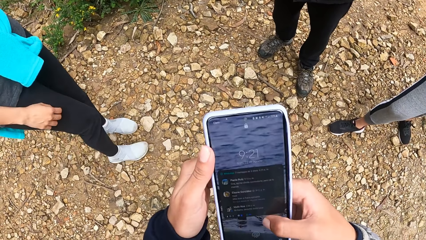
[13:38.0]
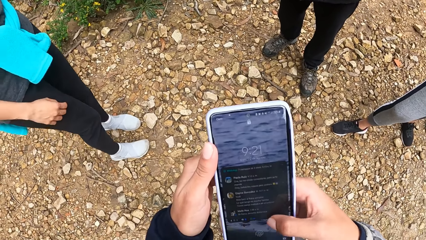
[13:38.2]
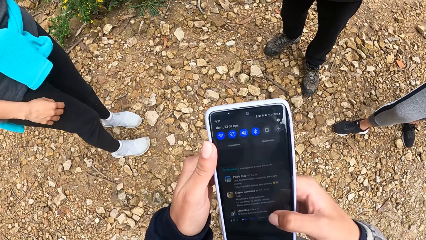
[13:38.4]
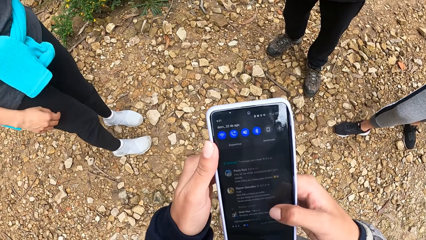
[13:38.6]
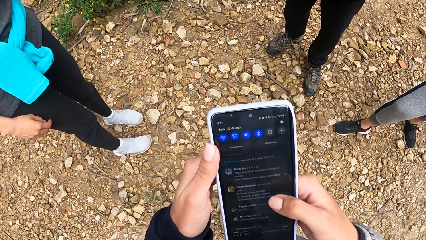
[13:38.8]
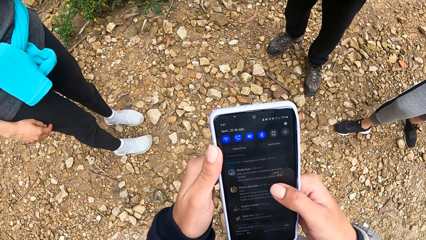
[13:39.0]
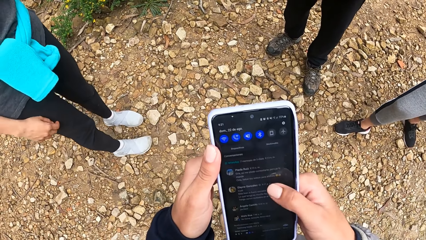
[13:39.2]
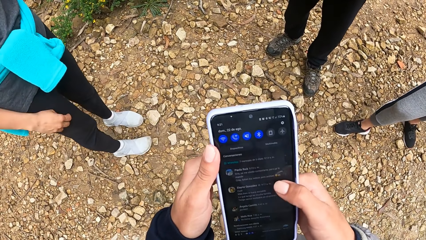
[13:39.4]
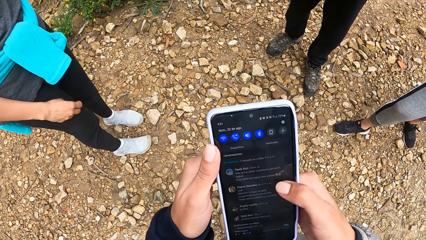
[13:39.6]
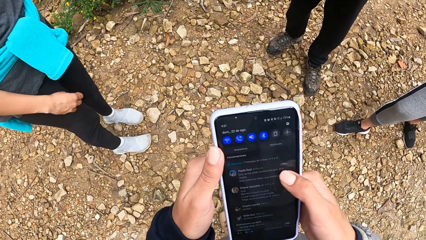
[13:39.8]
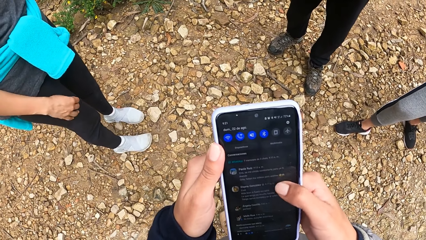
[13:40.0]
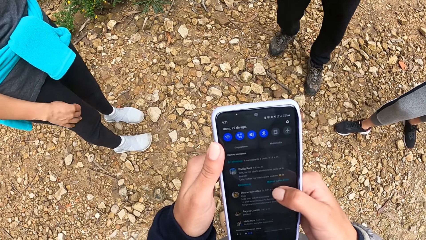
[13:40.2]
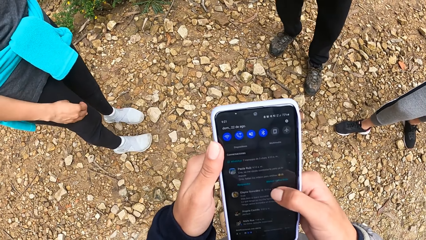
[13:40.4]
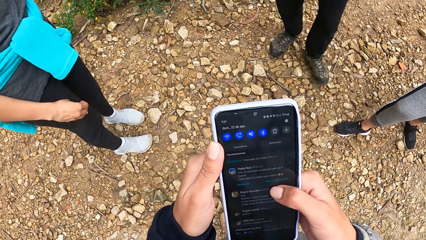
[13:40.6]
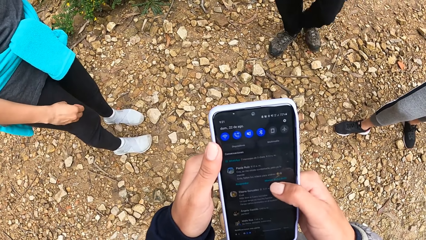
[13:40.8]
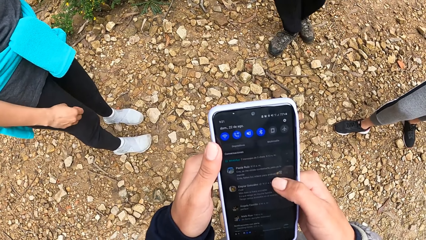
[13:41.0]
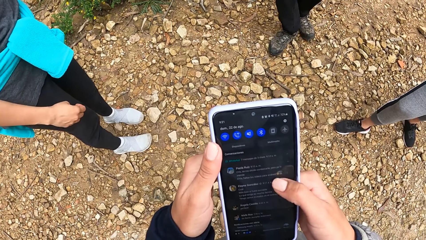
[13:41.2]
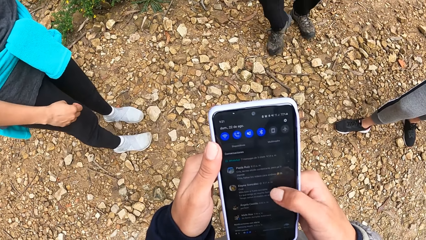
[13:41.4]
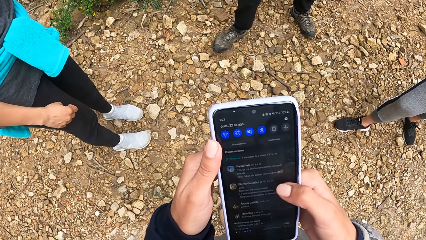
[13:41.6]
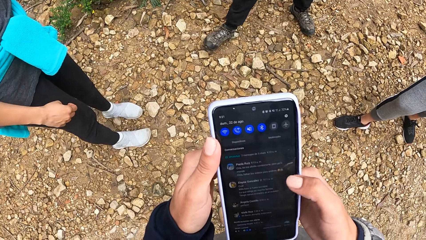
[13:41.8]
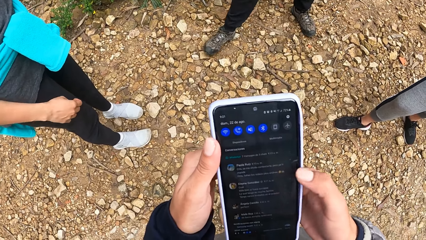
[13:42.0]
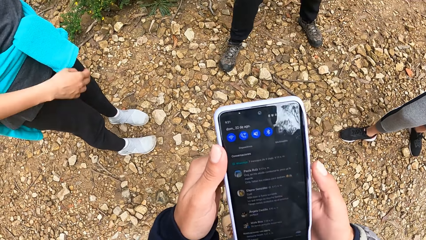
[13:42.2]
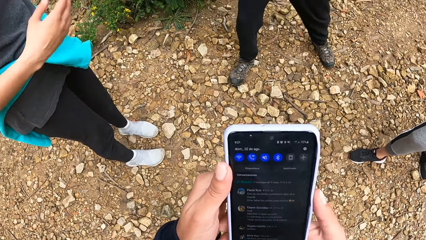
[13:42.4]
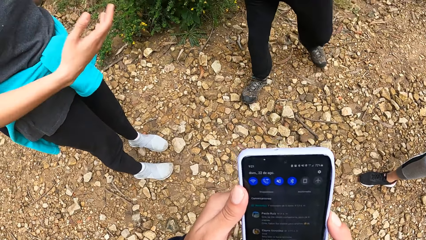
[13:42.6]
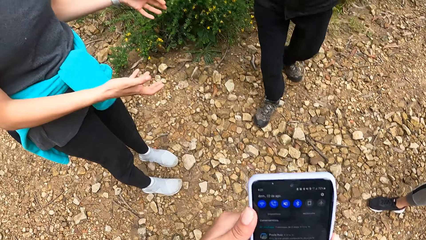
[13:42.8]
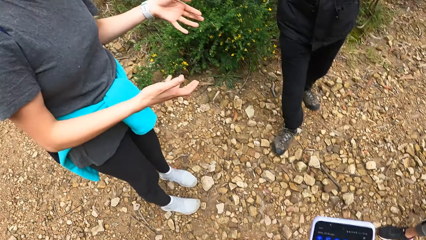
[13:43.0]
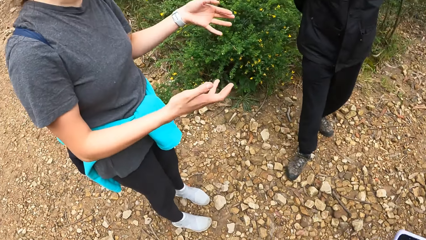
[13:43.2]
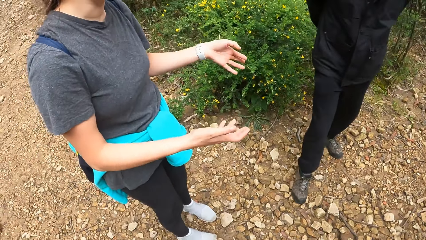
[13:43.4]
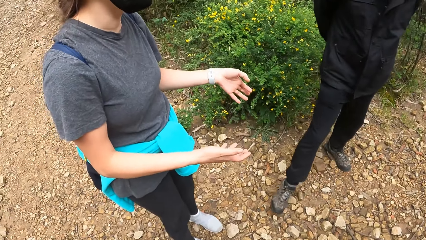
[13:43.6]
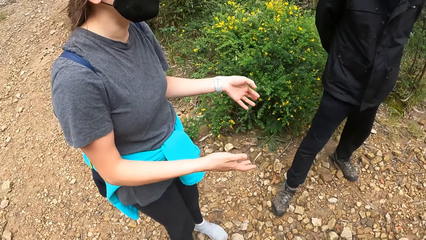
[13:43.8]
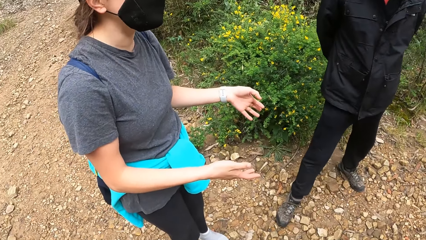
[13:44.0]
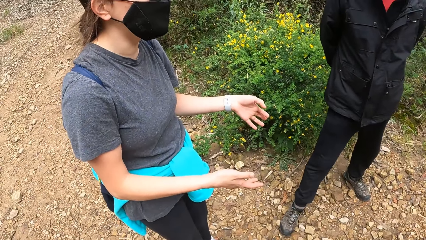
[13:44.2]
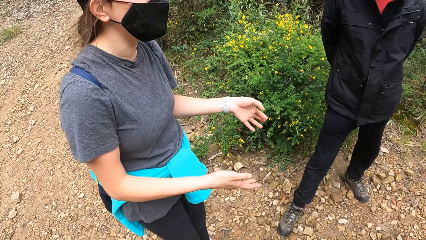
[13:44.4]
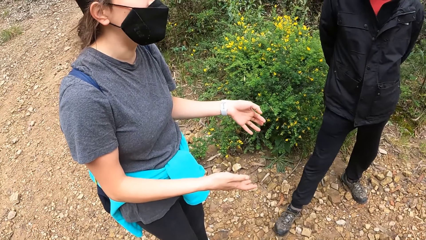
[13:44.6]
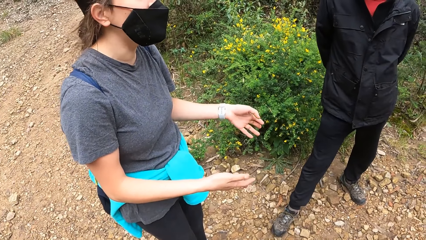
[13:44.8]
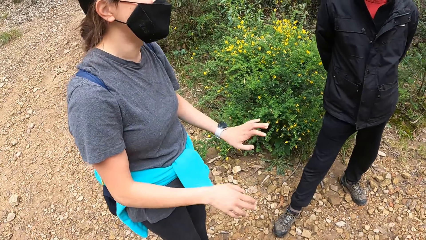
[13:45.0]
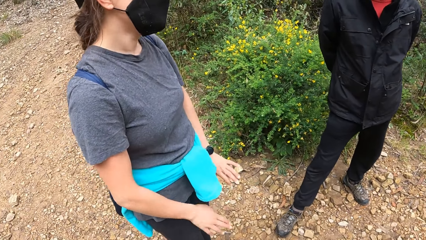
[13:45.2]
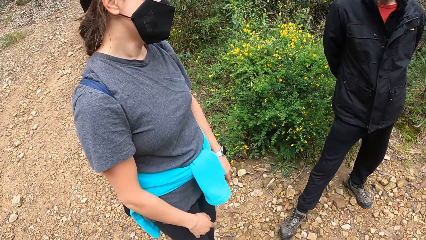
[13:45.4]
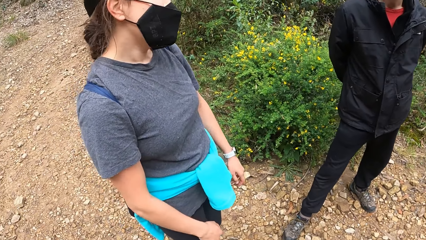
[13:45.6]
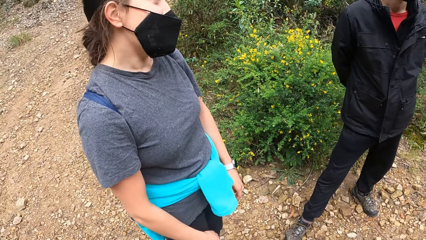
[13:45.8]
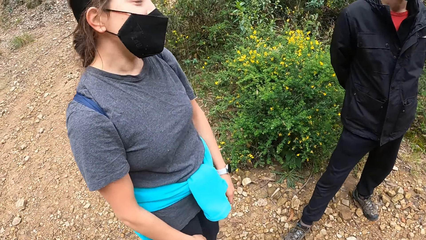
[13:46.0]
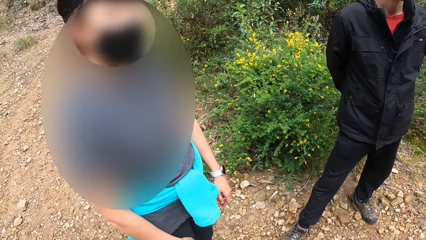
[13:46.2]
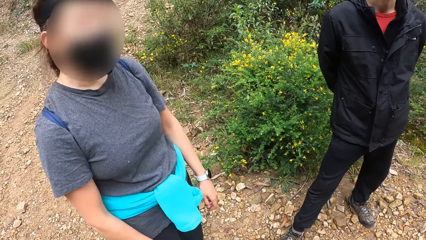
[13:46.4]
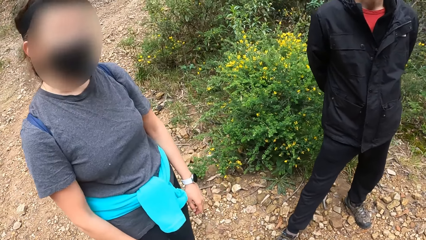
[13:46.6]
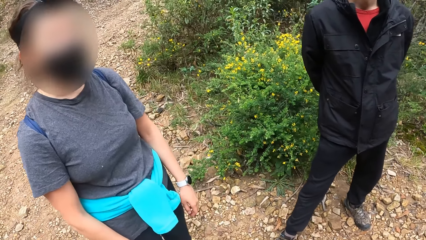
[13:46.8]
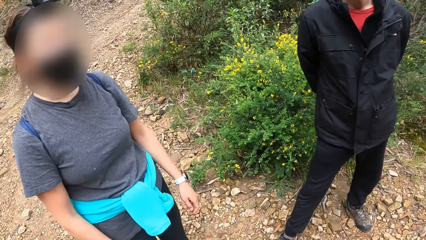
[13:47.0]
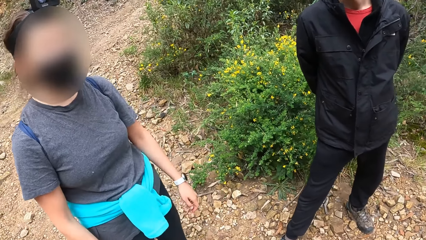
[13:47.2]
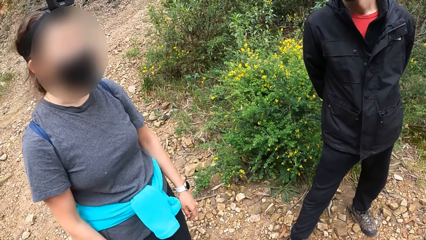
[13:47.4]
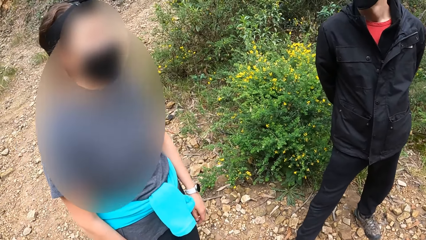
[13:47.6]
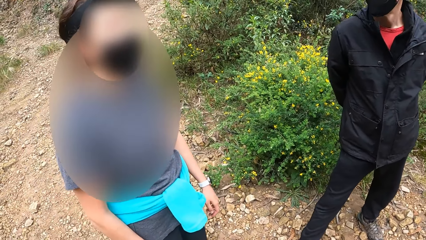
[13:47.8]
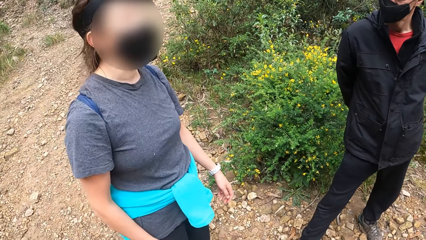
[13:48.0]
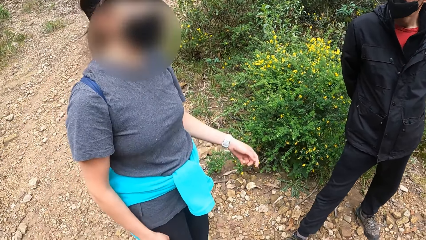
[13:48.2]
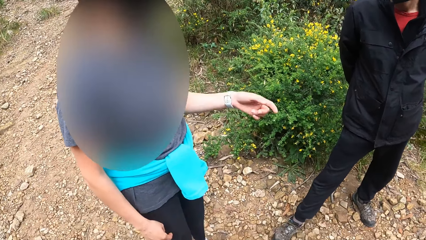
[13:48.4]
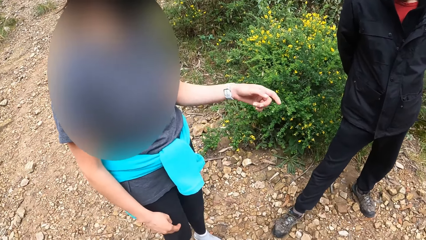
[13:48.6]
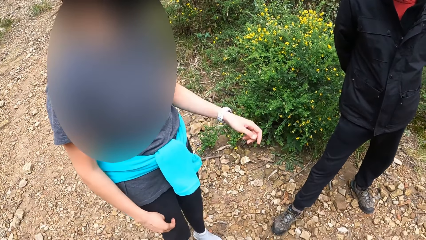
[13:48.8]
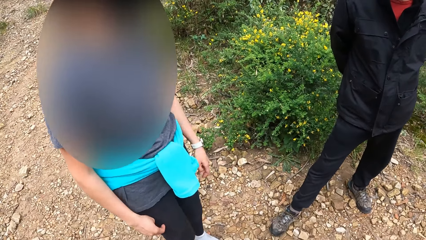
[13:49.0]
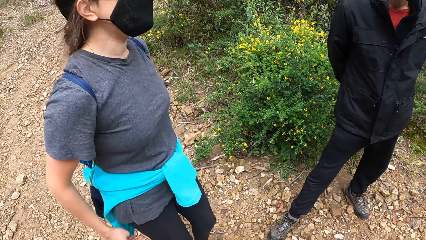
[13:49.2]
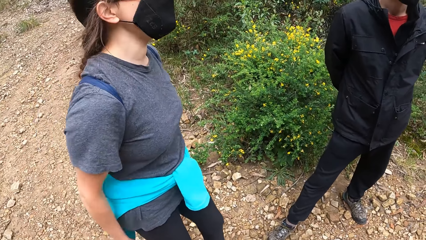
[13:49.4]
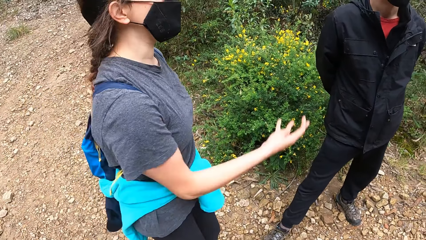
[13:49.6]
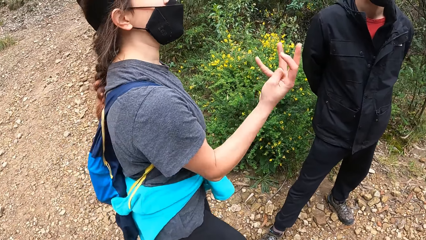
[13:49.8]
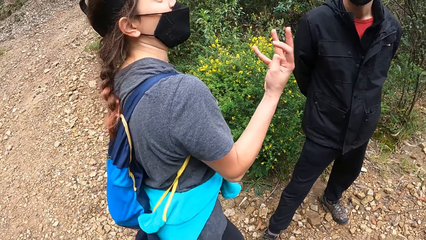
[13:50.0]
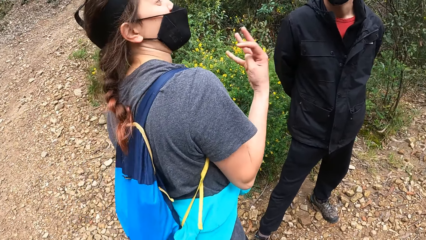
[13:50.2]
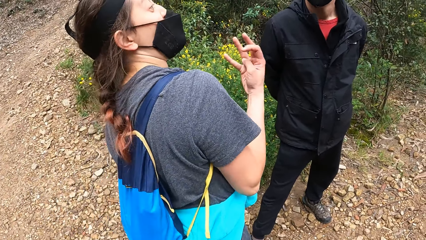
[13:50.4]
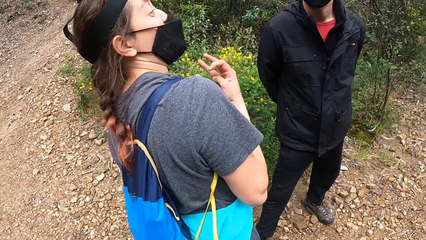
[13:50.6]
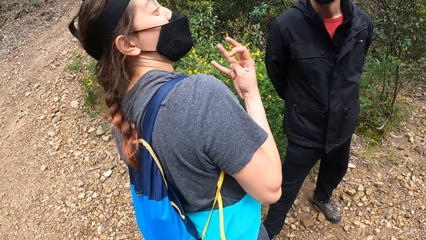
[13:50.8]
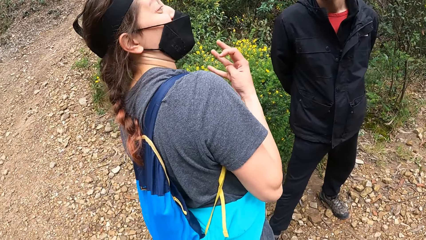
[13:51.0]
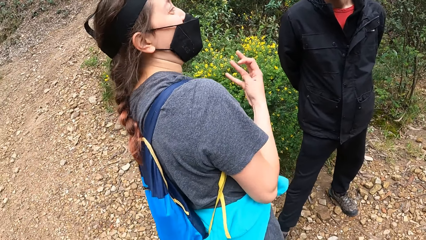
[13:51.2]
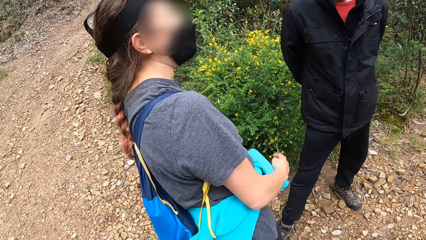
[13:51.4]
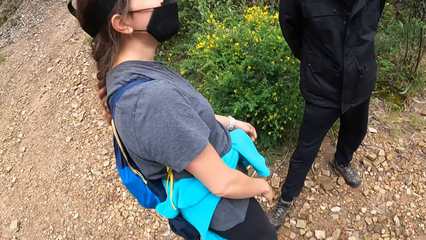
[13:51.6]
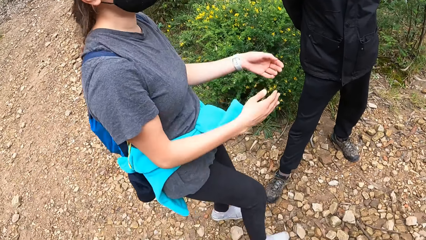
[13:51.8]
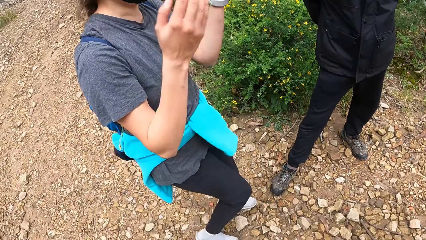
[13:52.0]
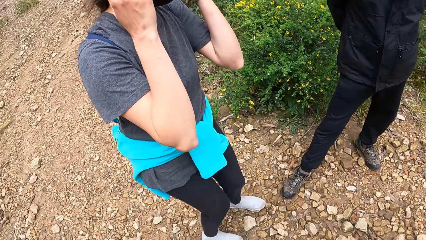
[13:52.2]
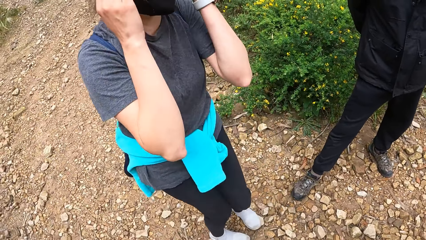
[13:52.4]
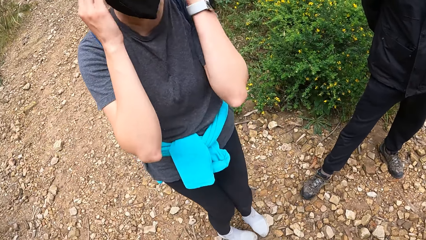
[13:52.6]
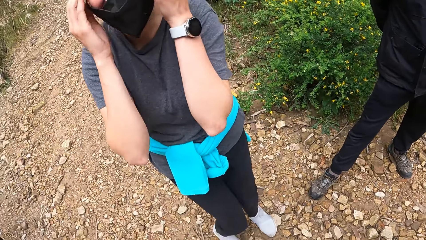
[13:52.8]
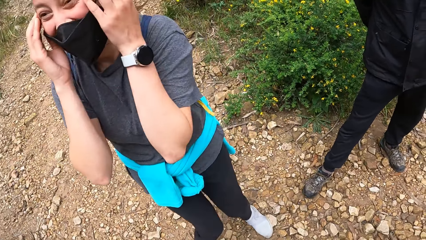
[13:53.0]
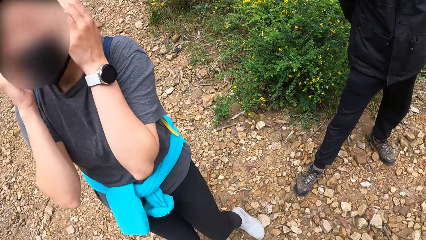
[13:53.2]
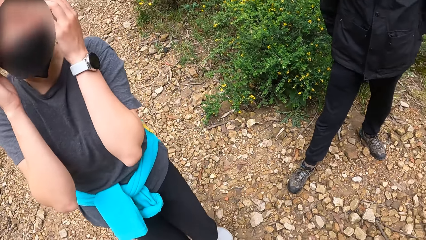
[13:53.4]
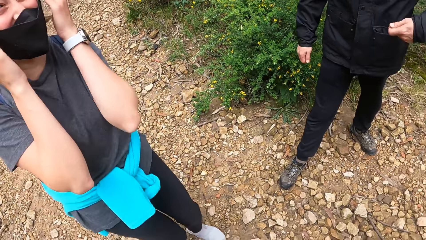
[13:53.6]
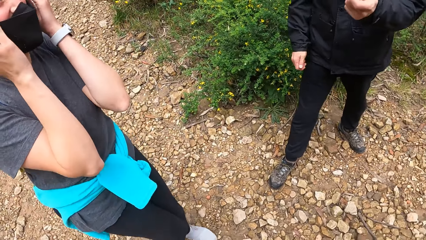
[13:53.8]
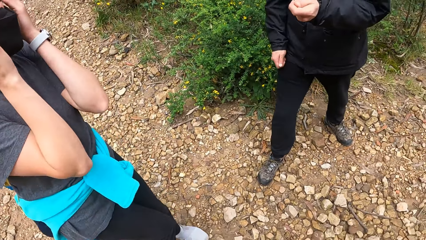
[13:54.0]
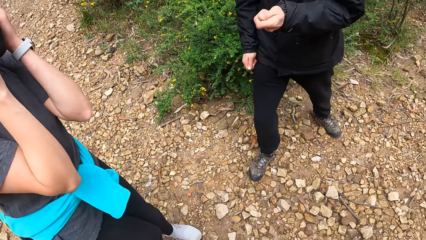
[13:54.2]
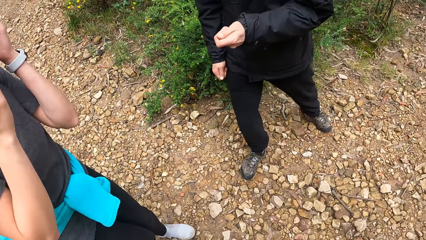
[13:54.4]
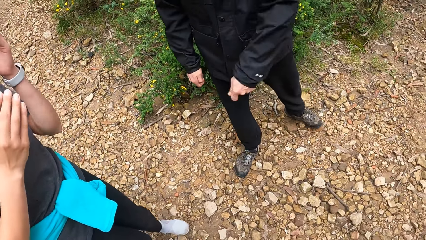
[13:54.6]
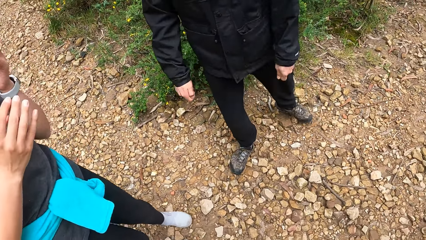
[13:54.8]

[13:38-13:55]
A woman converses with the camera wearer, another woman and a man. The camera wearer looks at a person. The person uses a gesture. Another woman adjusts a nose mask on her face with both hands. That woman takes her right hand off the nose mask on her face.
